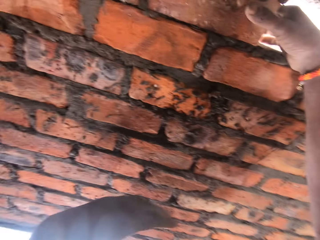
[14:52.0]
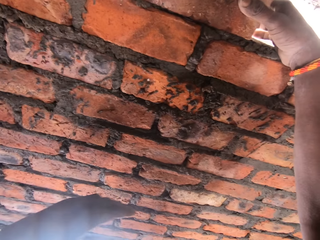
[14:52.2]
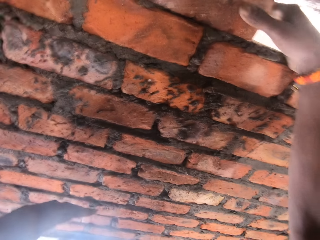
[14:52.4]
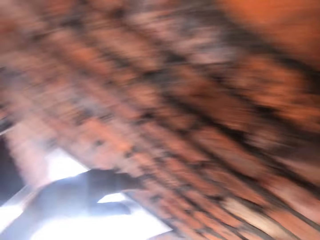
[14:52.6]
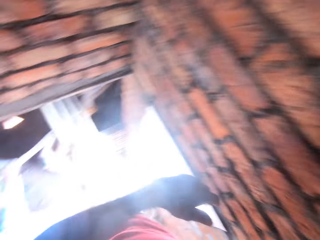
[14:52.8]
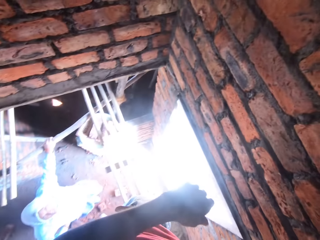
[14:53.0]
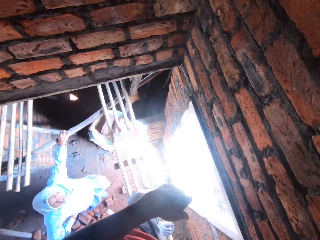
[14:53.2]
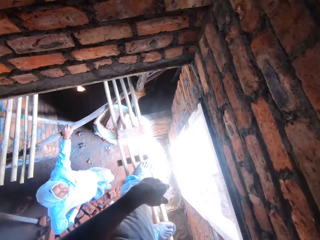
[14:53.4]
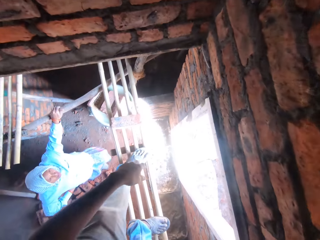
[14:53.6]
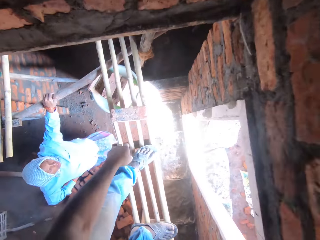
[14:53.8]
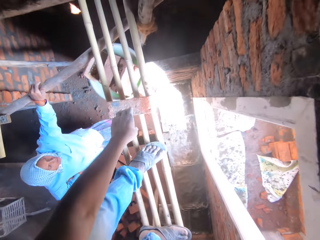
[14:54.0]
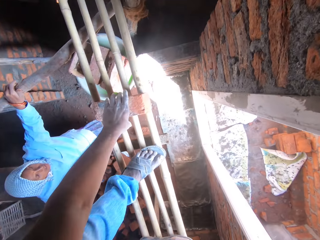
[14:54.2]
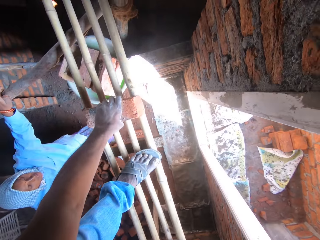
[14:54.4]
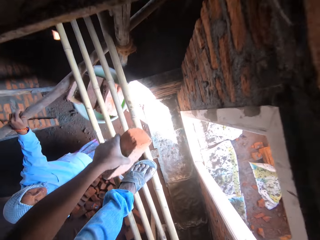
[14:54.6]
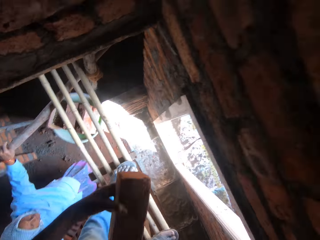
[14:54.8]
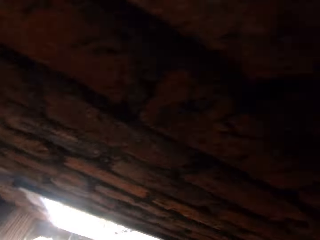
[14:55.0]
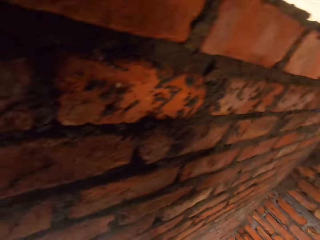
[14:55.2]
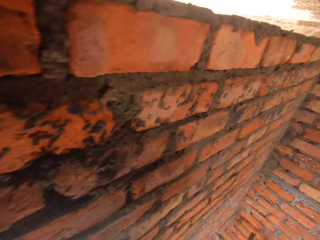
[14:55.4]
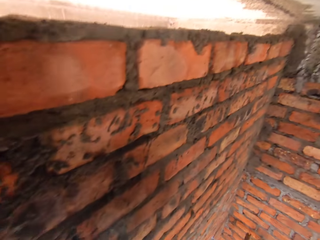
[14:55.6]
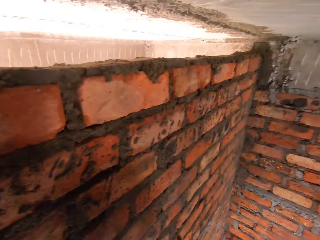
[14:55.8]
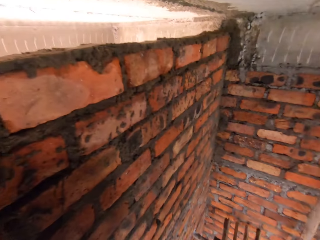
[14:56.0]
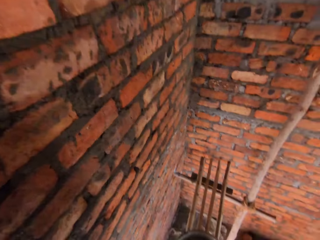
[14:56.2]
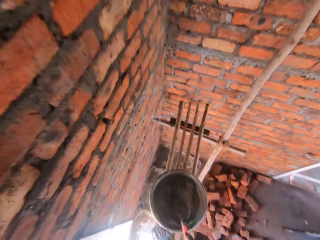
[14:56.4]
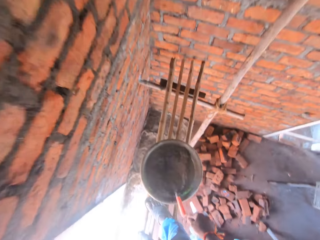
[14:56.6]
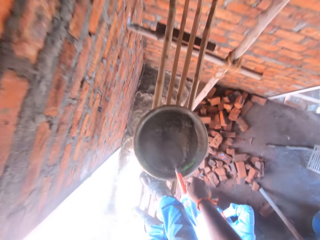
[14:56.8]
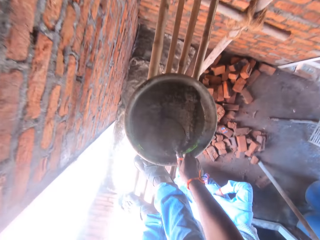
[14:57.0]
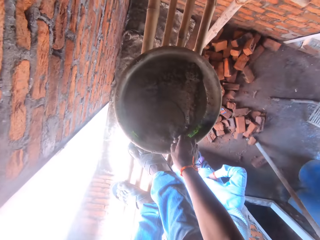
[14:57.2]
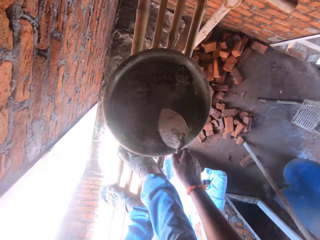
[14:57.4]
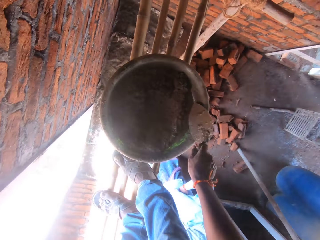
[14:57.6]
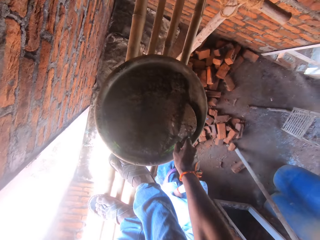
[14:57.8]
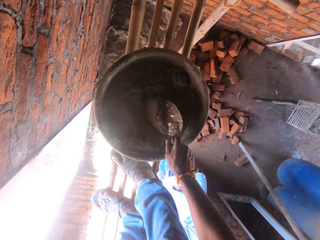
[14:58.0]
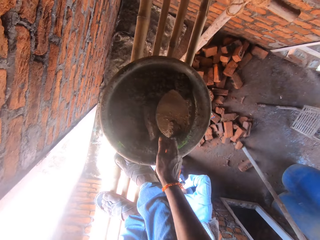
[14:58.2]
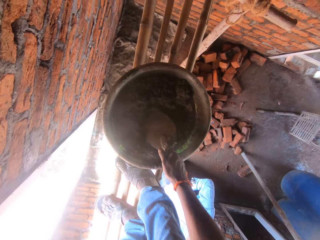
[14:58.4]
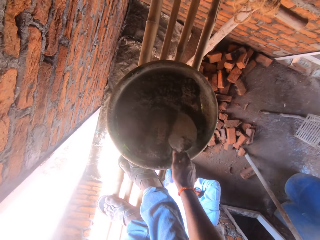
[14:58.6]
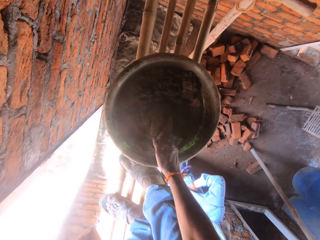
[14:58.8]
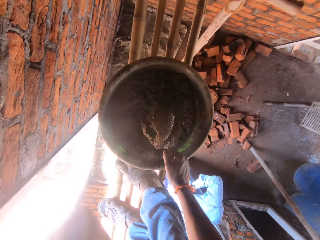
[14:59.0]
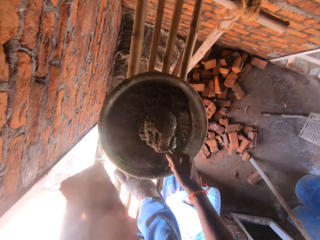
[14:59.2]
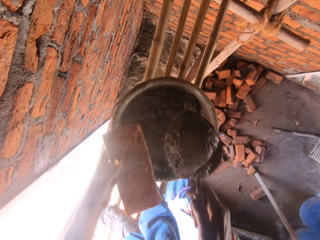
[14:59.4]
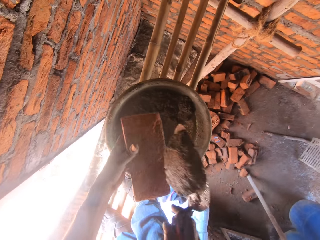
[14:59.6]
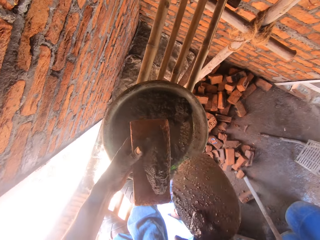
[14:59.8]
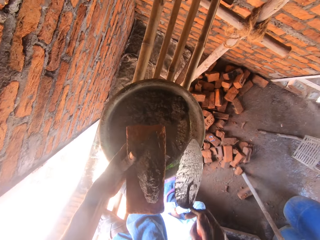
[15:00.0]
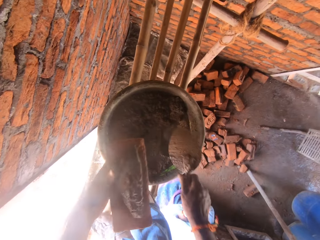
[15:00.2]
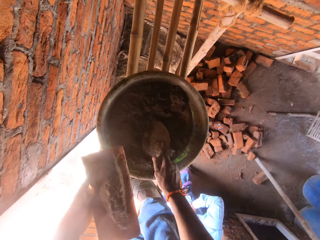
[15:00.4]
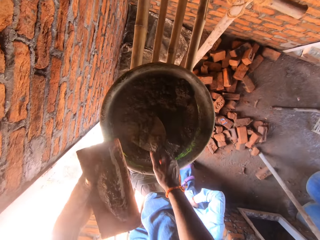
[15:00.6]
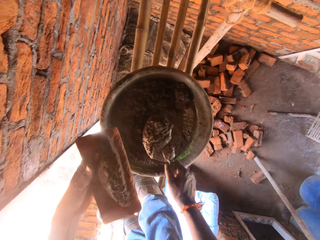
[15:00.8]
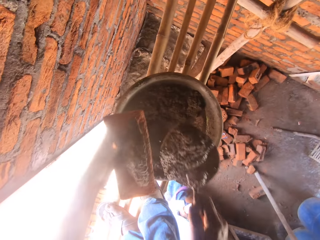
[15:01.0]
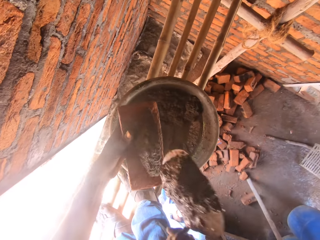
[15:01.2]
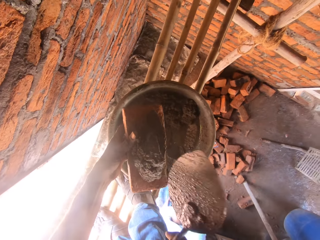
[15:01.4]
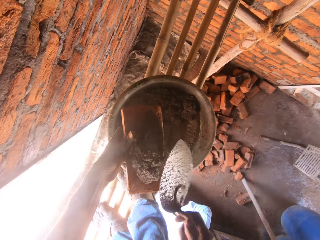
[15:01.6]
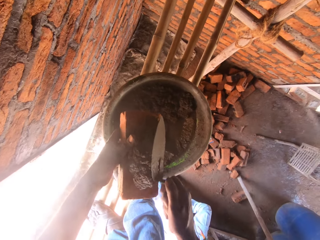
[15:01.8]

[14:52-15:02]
The camera wearer looks down. They pick up a brick. They look right and walk right. They pick up the brick trowel. They mix concrete in the bowl with the trowel. They scoop concrete with the brick trowel, pour concrete on the brick, scoop concrete with the brick trowel and pour concrete on the brick.

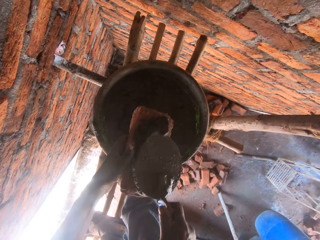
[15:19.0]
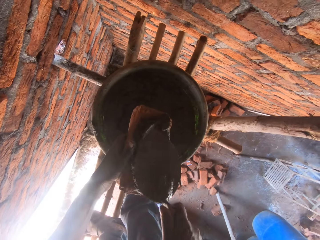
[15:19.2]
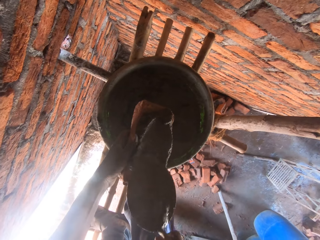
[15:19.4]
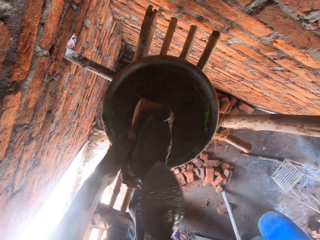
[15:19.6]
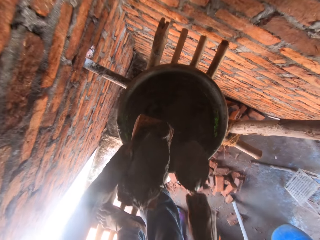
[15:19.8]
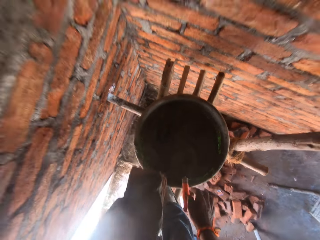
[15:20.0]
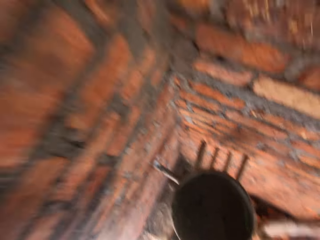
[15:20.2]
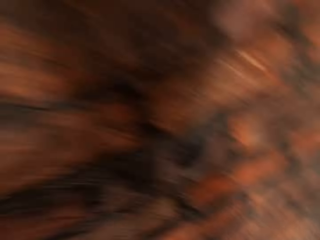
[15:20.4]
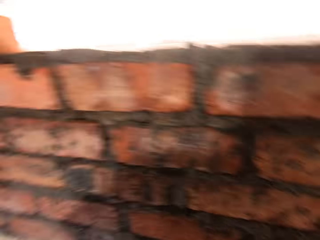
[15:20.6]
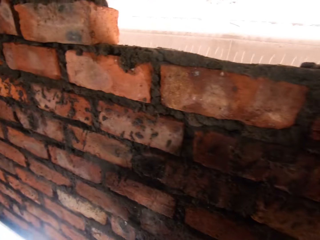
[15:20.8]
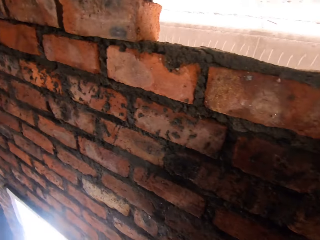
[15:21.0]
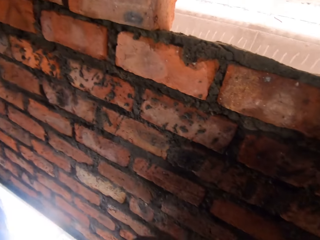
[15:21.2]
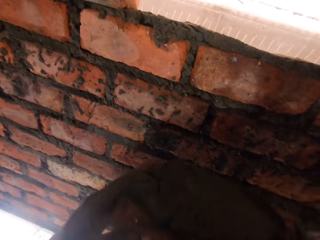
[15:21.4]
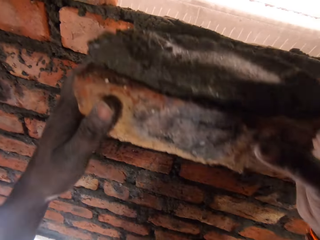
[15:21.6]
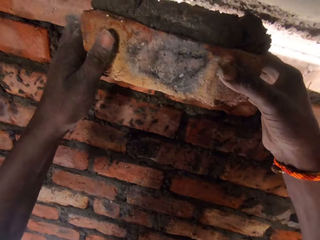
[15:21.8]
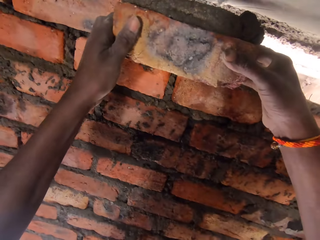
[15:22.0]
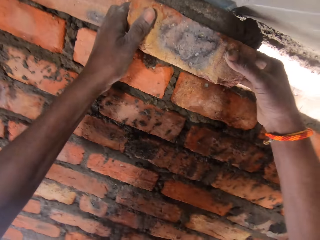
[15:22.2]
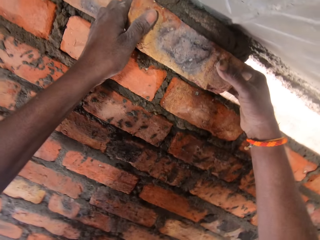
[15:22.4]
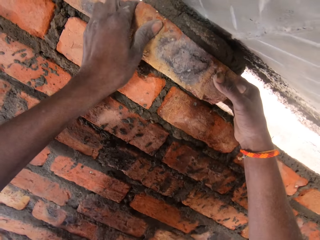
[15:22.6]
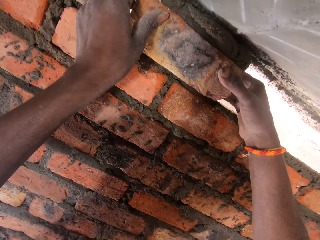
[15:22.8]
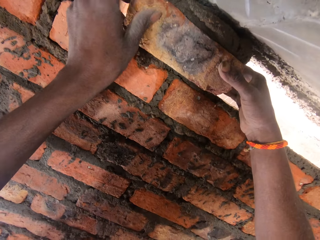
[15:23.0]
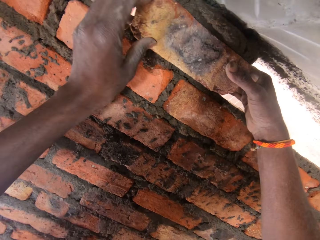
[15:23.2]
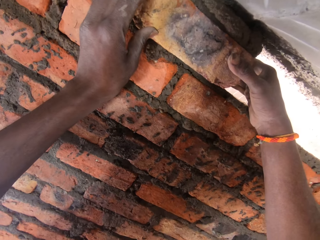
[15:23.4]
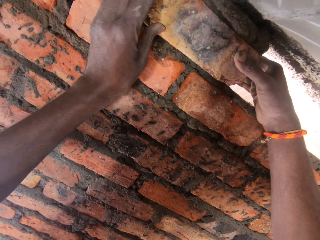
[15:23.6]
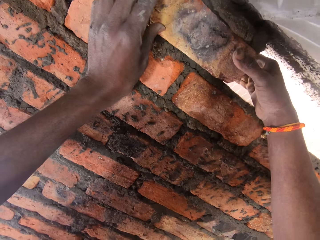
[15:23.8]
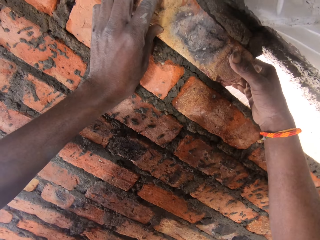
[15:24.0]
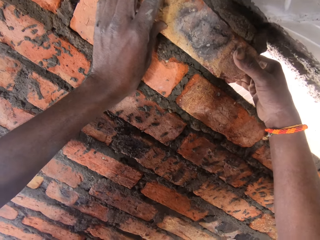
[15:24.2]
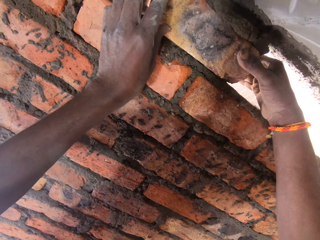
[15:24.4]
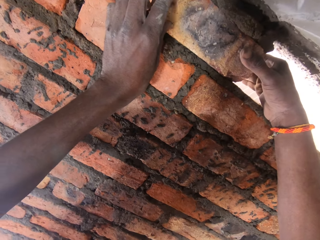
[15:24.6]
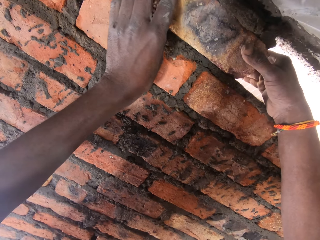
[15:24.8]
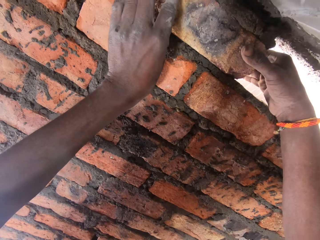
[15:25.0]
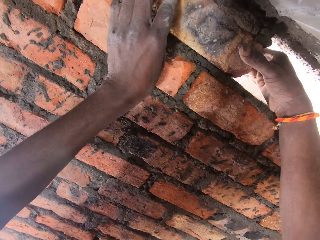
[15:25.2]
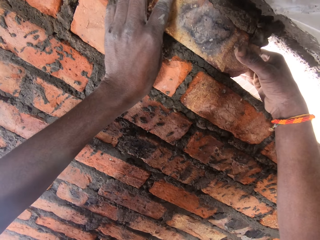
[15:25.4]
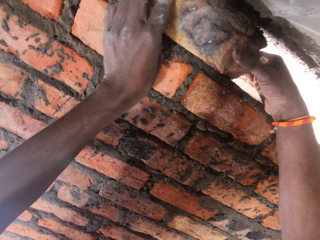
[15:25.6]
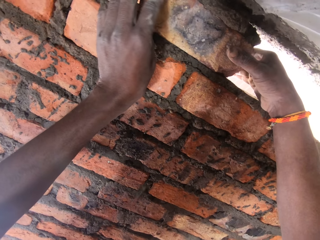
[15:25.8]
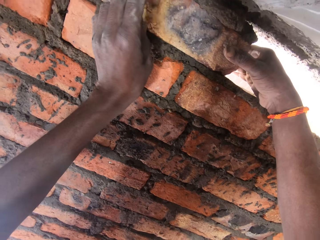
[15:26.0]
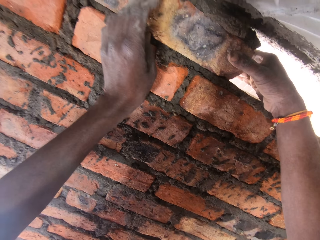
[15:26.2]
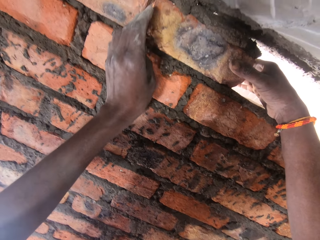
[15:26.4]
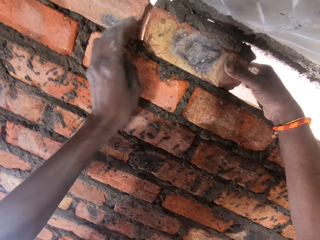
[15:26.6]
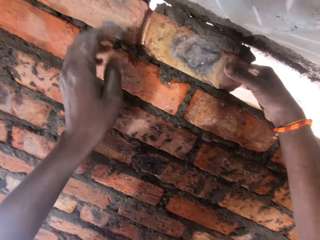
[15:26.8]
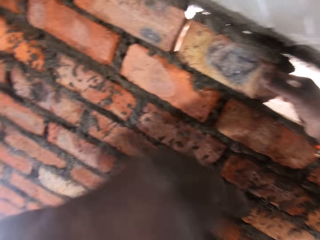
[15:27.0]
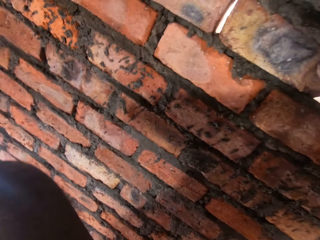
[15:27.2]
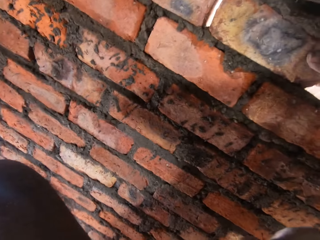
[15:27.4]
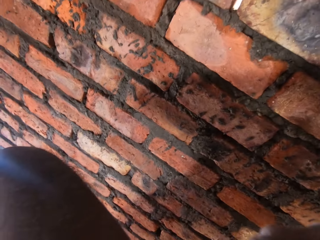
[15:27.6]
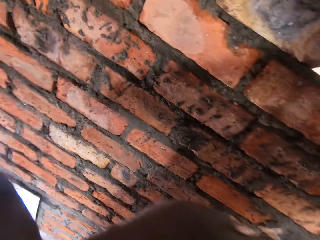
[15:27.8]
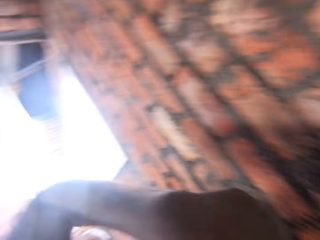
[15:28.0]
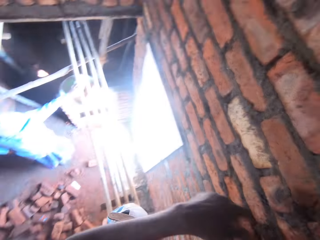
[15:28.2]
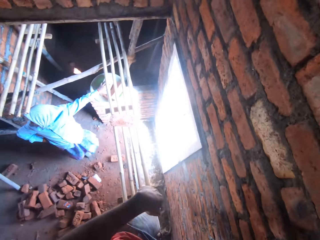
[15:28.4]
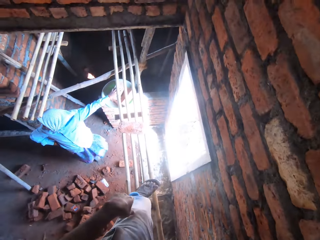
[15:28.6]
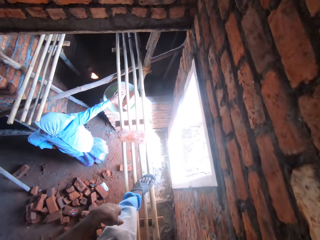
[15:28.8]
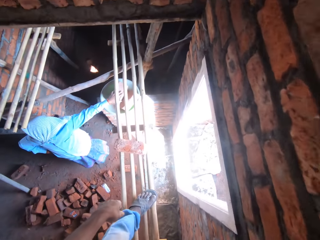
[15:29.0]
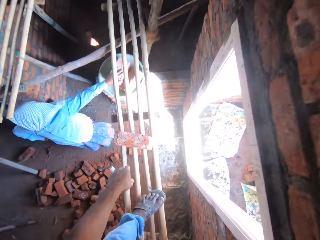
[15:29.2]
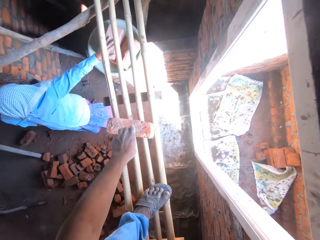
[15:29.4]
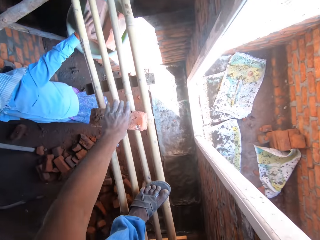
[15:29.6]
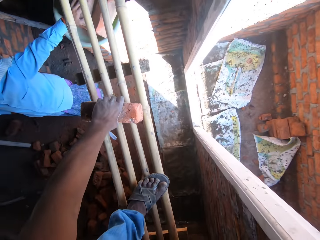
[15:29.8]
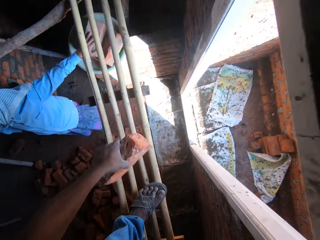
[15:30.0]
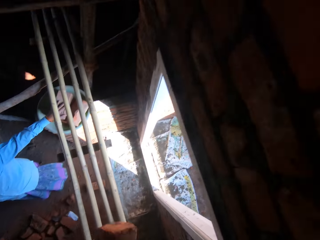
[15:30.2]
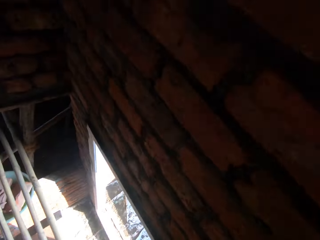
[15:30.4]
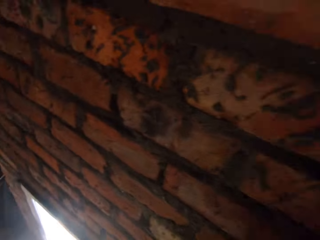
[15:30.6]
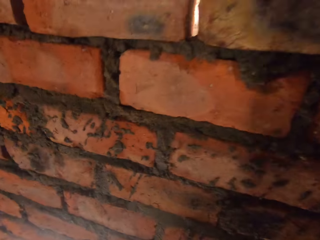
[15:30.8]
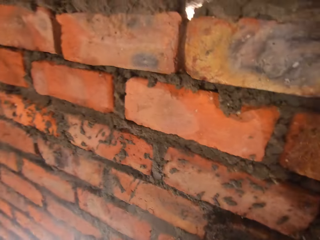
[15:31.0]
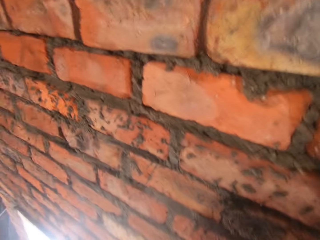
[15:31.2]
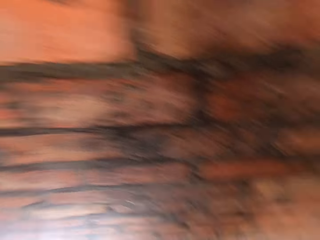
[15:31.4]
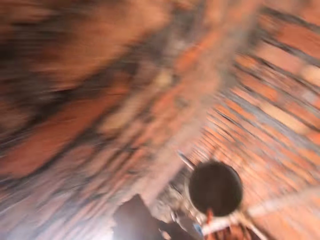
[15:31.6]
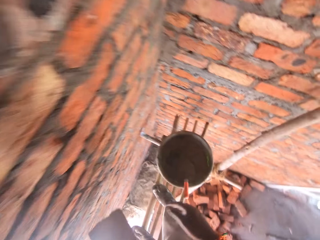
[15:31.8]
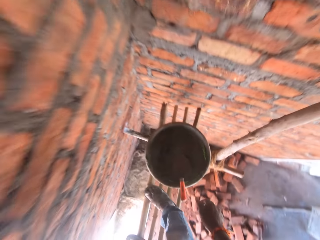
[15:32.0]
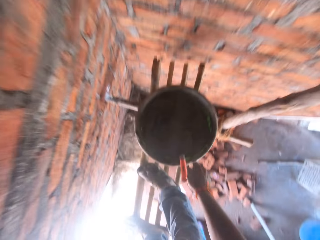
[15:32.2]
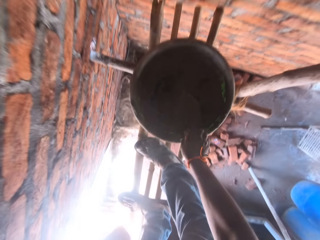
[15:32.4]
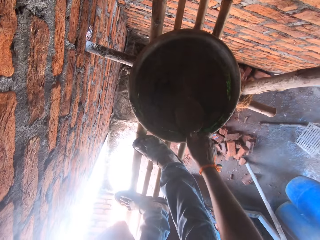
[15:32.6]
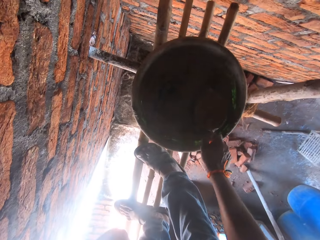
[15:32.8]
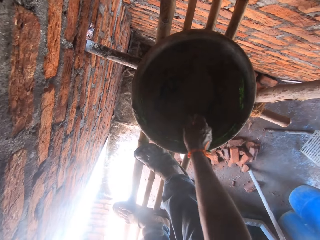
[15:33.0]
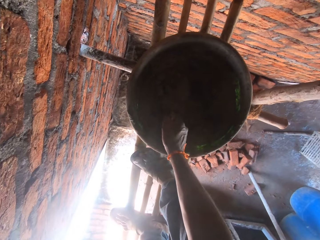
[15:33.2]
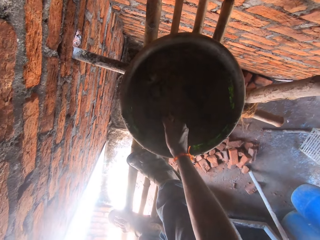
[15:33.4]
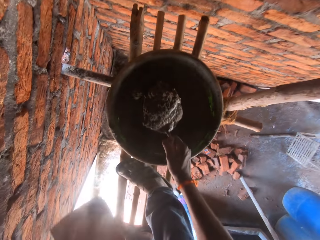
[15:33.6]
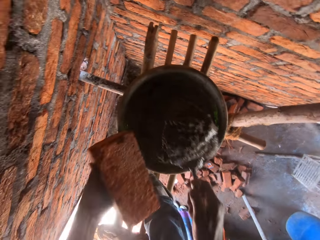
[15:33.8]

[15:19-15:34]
The camera wearer spreads concrete on the brick with a trowel. They drop the brick trowel in the bowl of concrete. They look forward. They place the brick on the brick wall. They move the brick with hands. They scratch the face with a hand. They look left, look down and walk left. They pick up a brick. They look forward. They look right and walk right. They pick up the brick trowel. They scoop concrete with the brick trowel.
